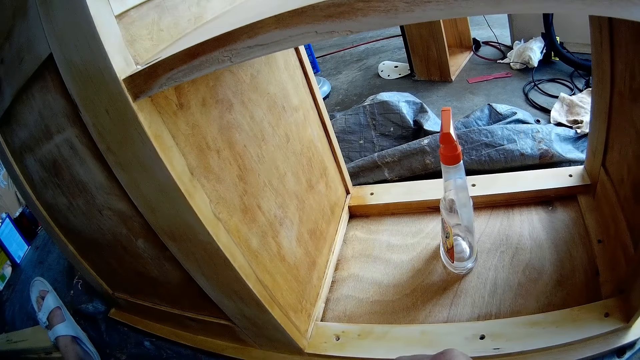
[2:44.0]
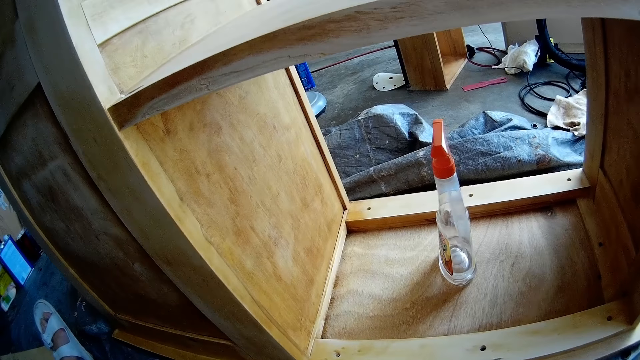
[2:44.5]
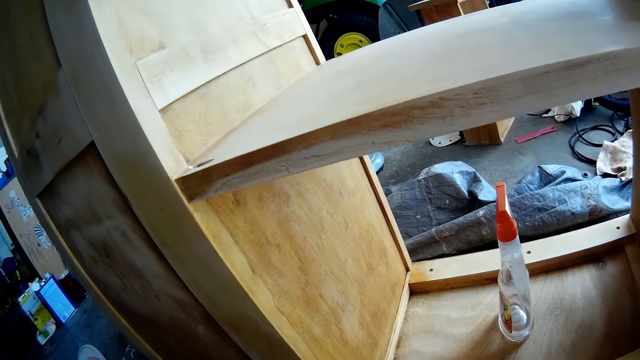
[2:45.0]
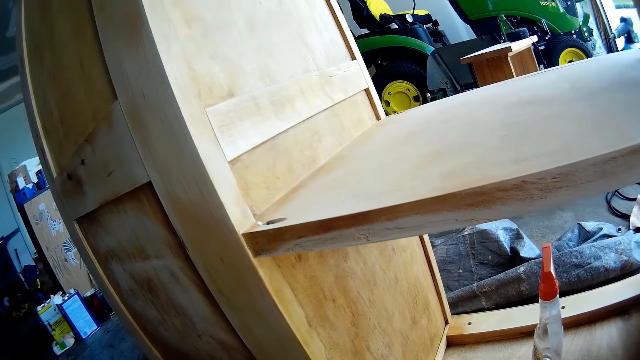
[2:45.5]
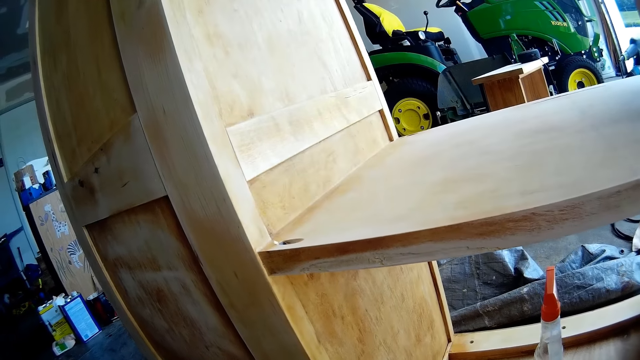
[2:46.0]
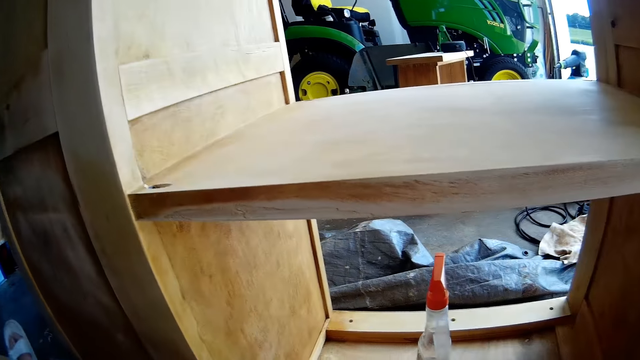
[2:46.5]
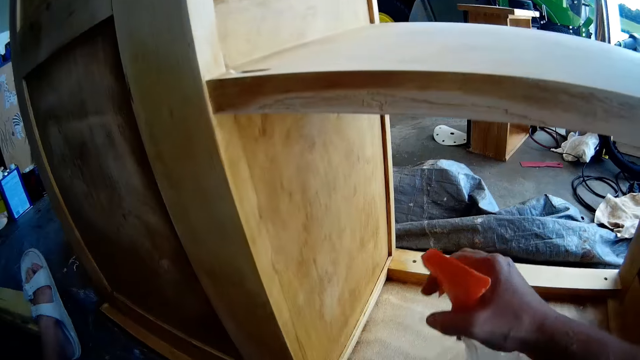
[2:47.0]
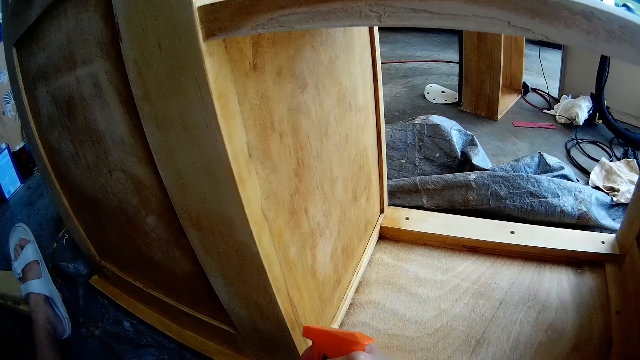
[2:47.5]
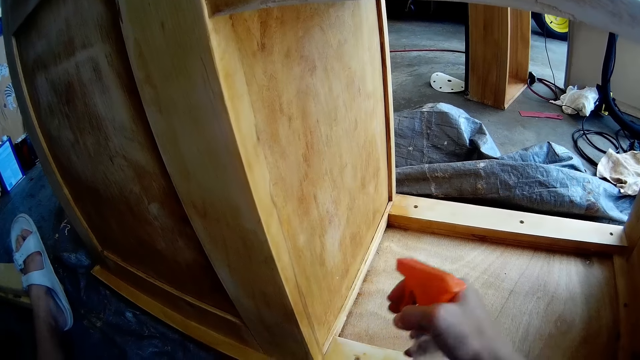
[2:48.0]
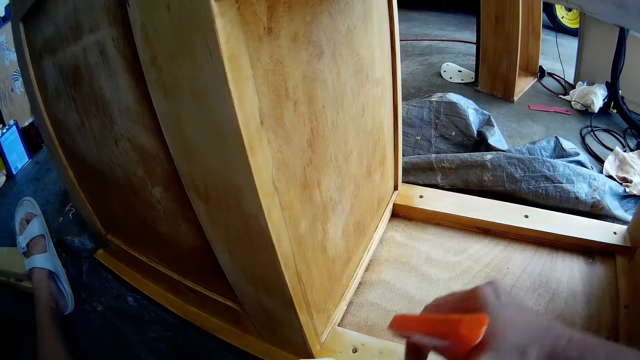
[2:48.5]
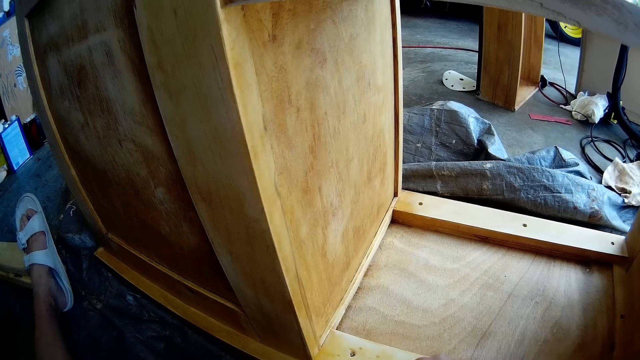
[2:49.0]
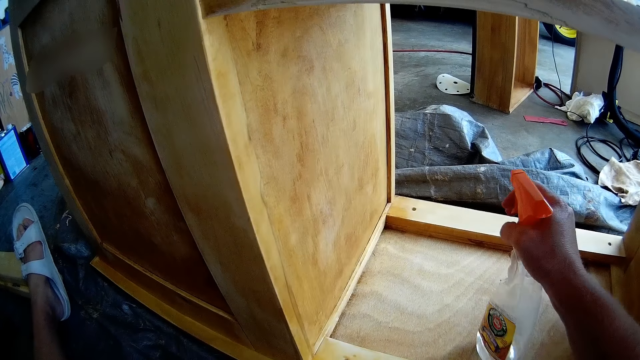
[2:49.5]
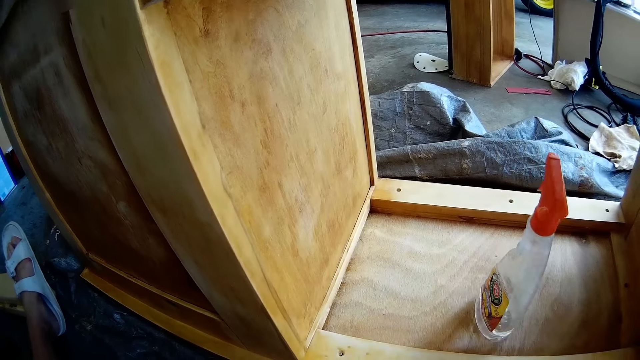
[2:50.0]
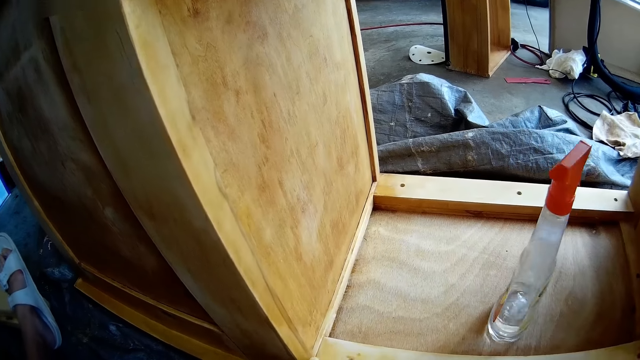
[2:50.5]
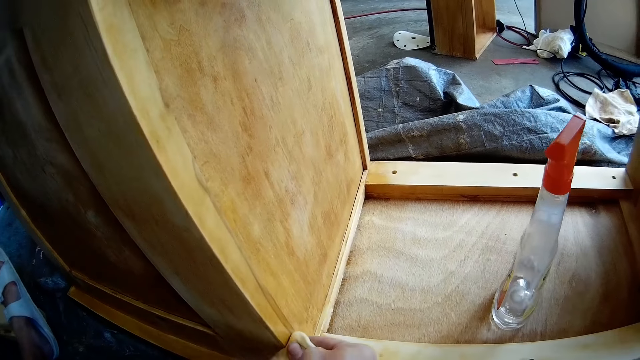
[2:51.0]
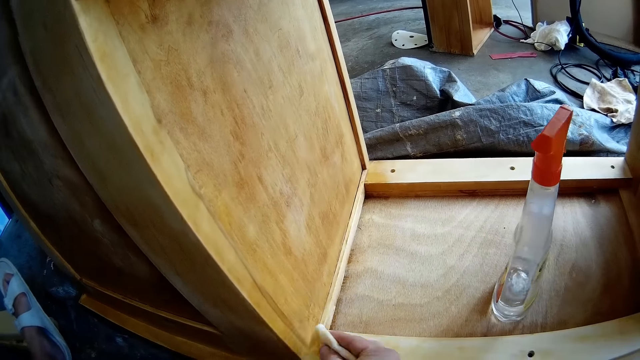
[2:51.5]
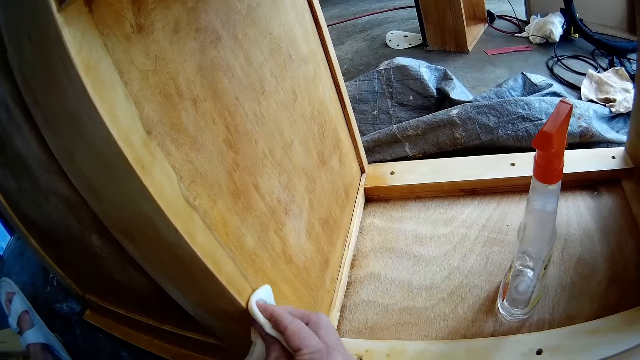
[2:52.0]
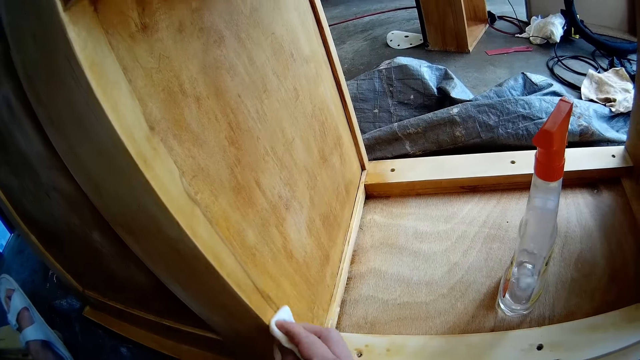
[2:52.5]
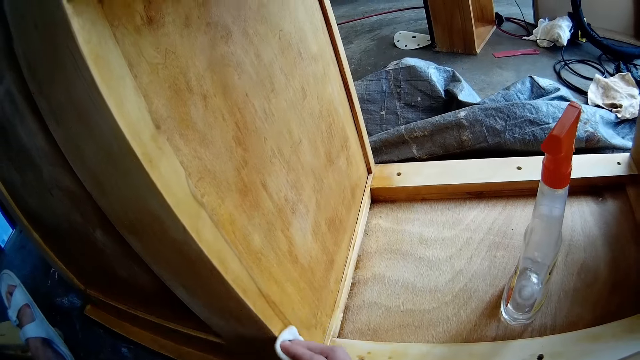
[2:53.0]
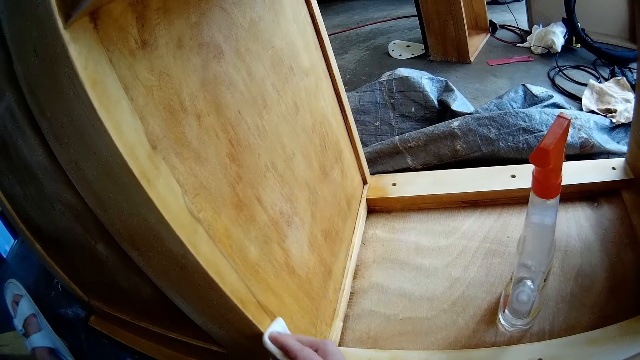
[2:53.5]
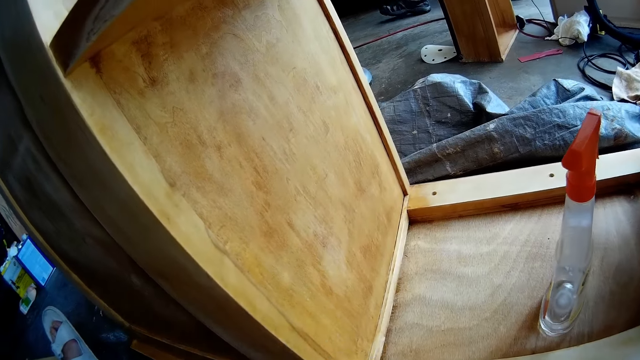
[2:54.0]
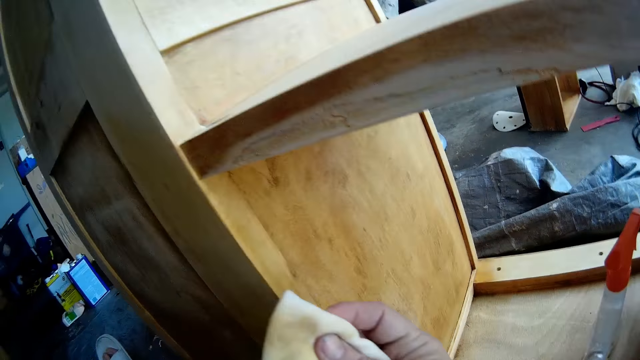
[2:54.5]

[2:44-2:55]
The camera wearer picks up the wooden furniture cleaning spray from the chest of drawers with her right hand. She sprays on the chest of drawers. She puts the wooden furniture cleaning spray on the cabinet. She wipes the wooden cabinet with a kitchen towel.

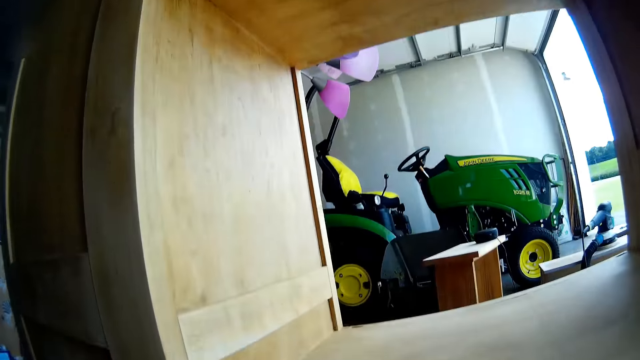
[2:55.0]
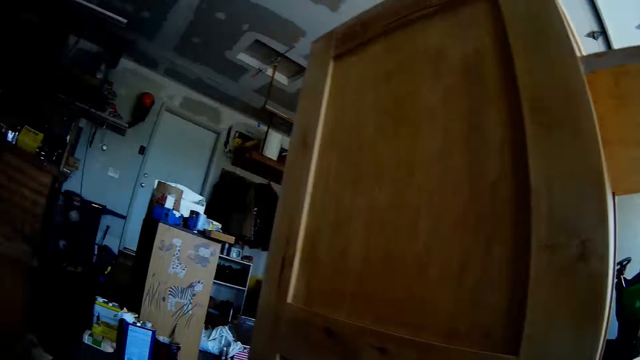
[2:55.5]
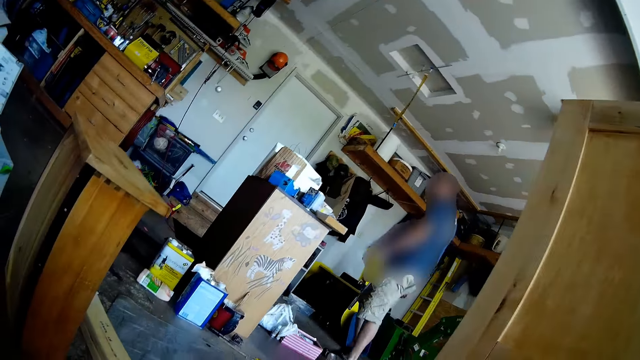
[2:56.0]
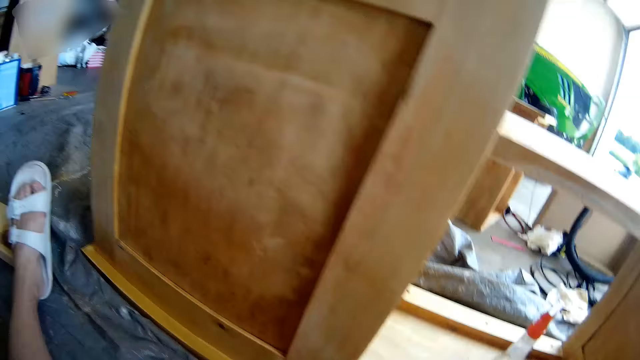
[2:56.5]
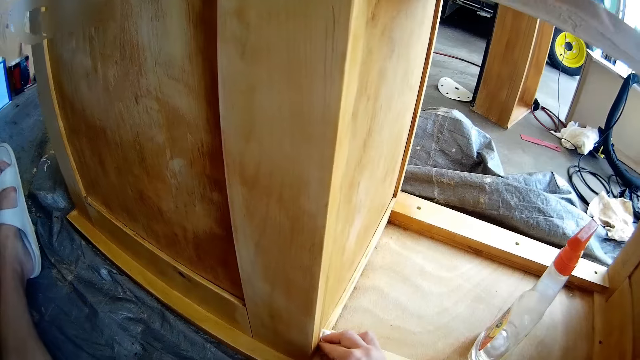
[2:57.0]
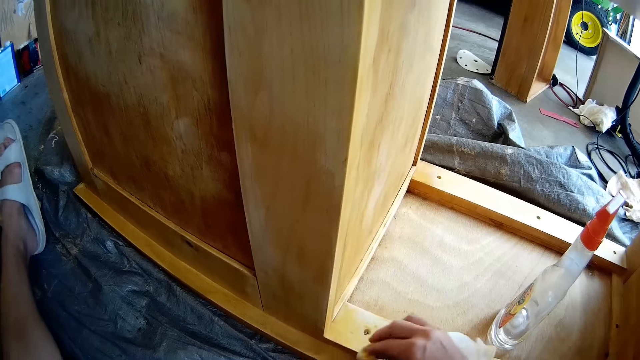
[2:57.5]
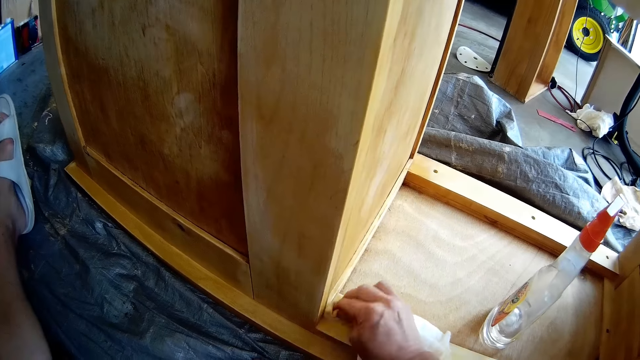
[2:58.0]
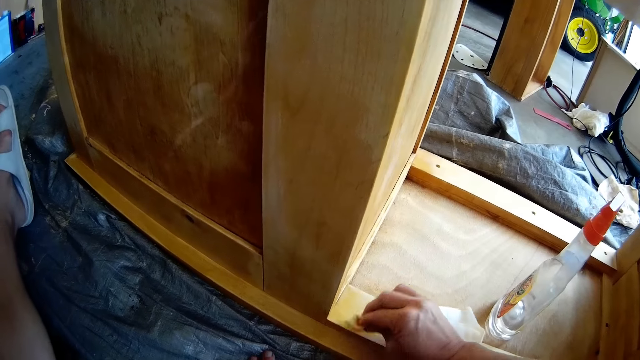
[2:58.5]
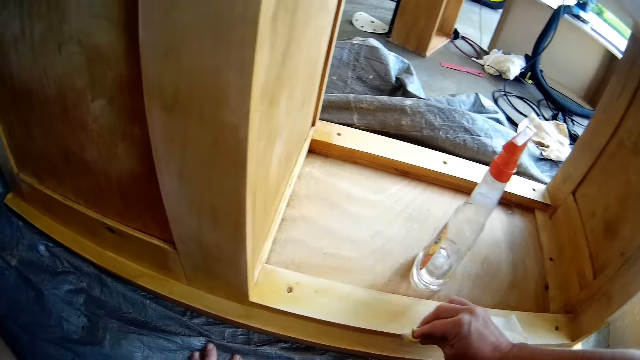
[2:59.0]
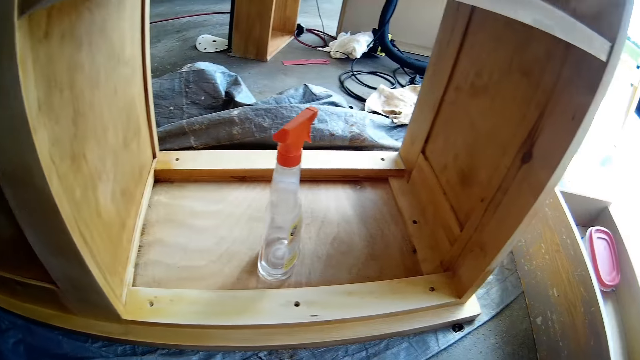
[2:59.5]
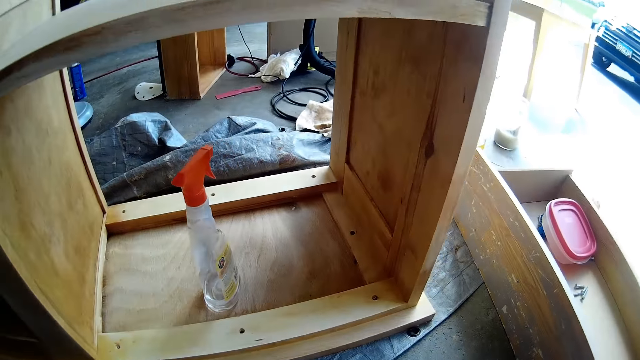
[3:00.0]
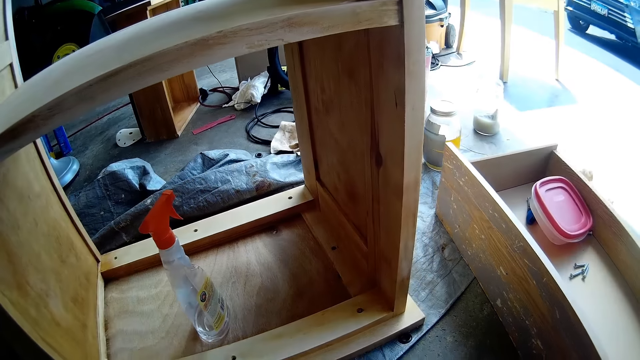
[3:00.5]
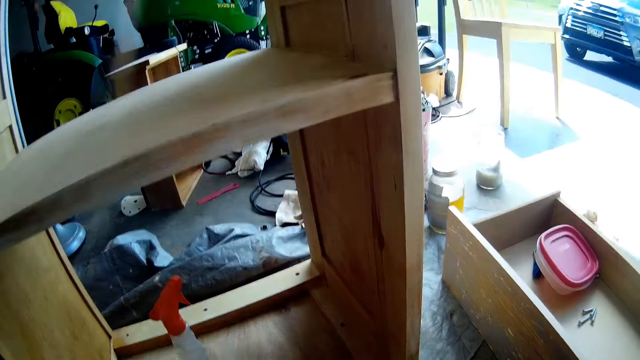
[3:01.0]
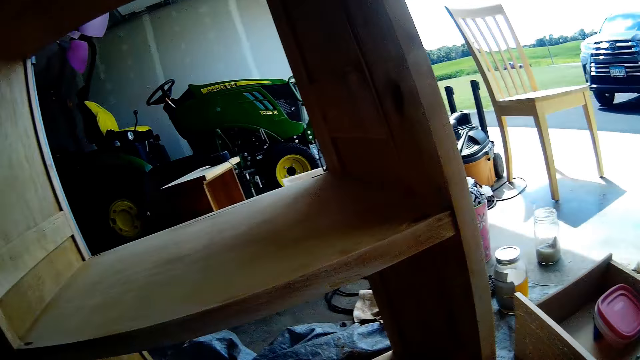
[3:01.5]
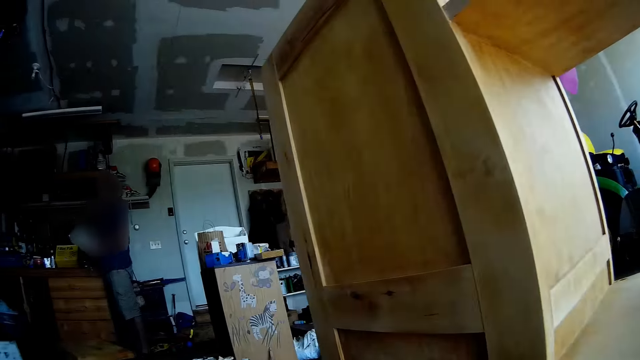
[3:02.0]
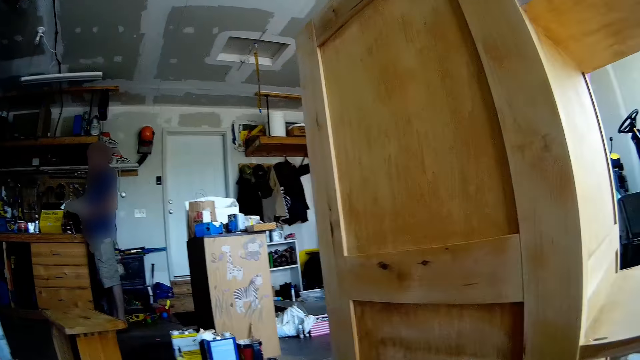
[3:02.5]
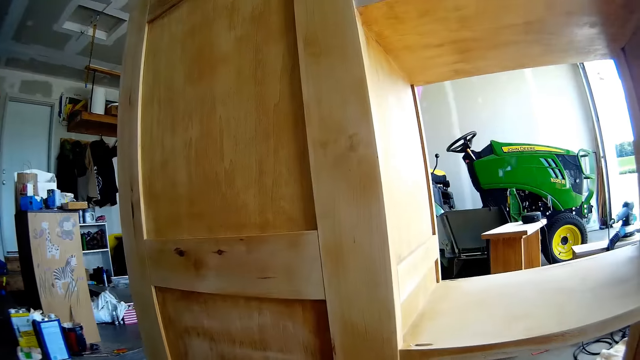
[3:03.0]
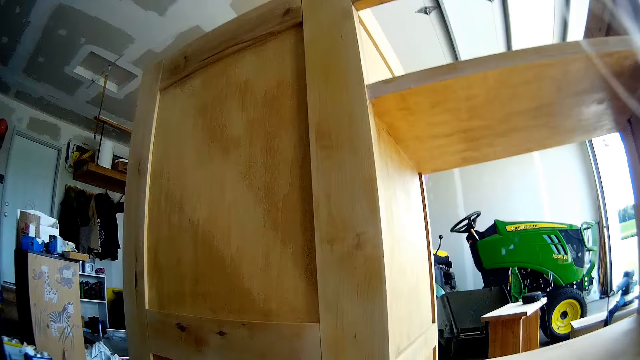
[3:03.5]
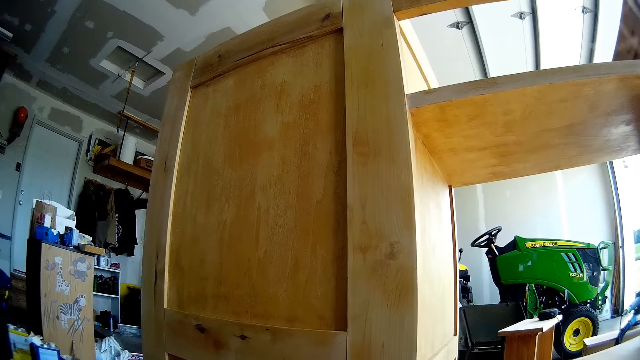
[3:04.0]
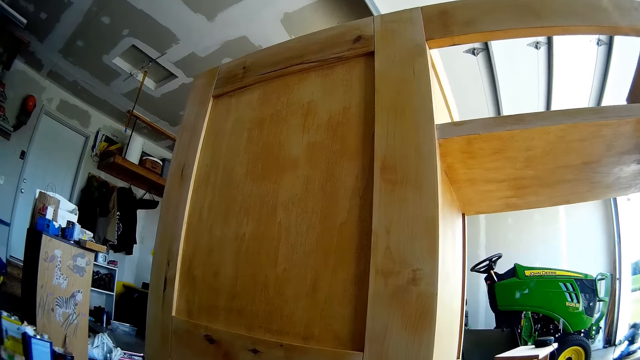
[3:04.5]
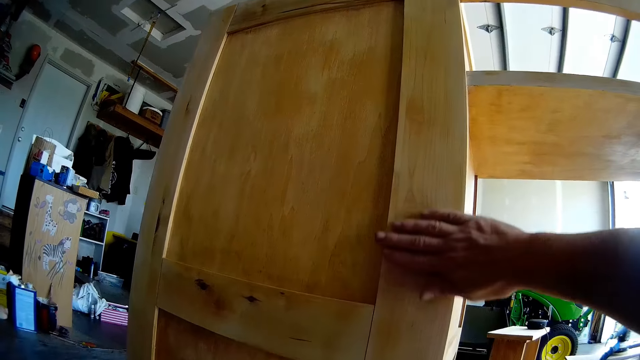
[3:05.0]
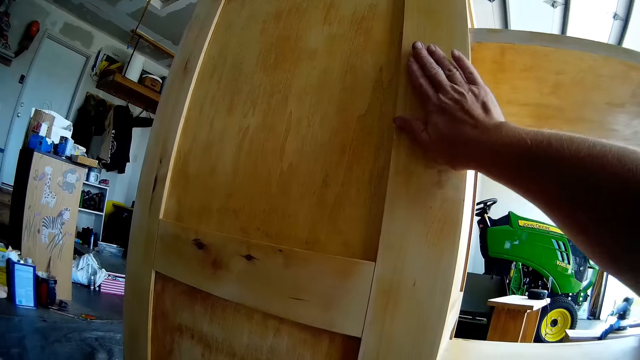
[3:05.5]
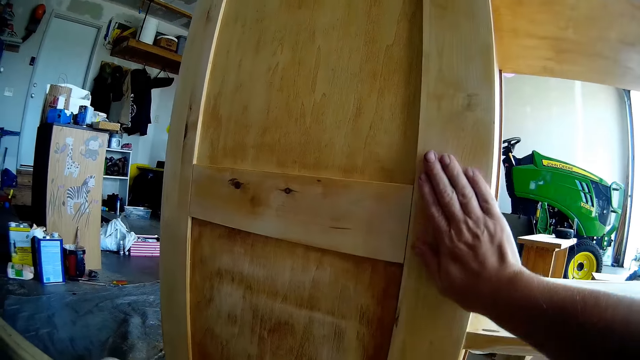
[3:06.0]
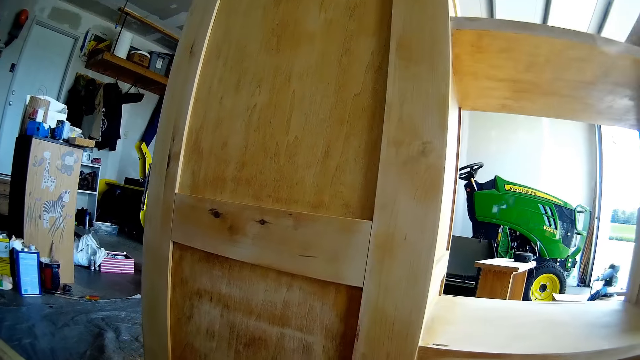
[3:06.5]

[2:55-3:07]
The camera wearer converses with a male. She wipes the chest of drawers with a cloth. She converses with the male. She touches the surface of the wooden cabinet with her right hand.
